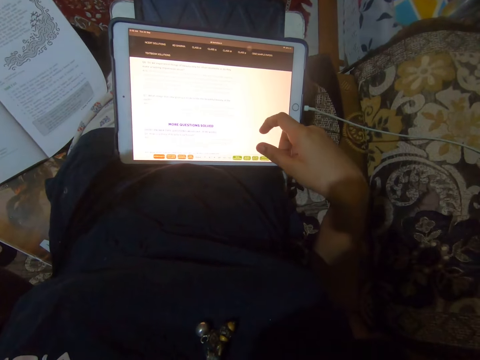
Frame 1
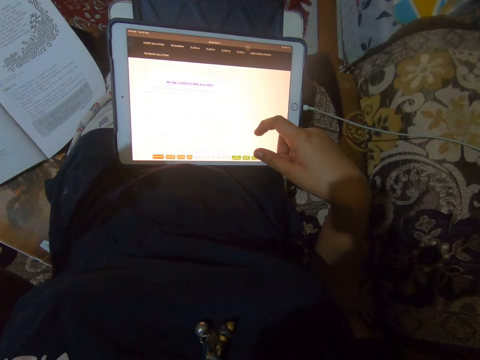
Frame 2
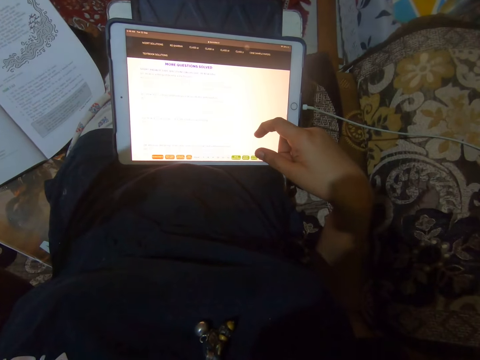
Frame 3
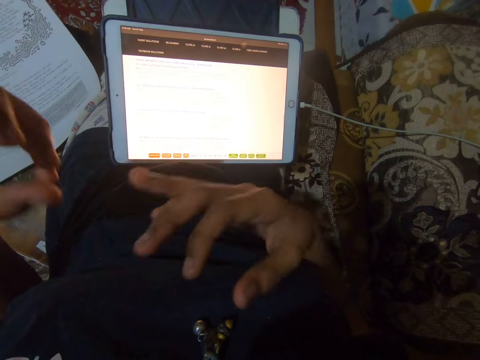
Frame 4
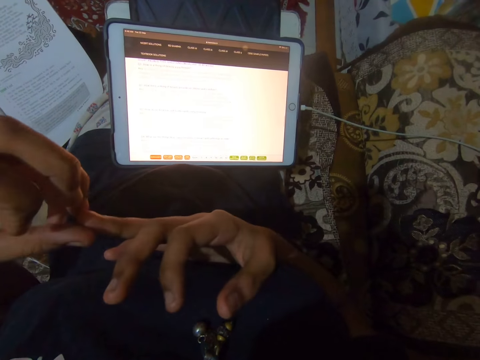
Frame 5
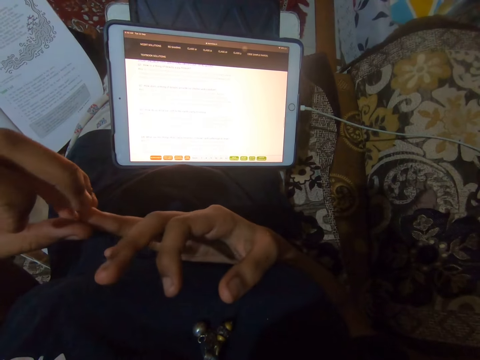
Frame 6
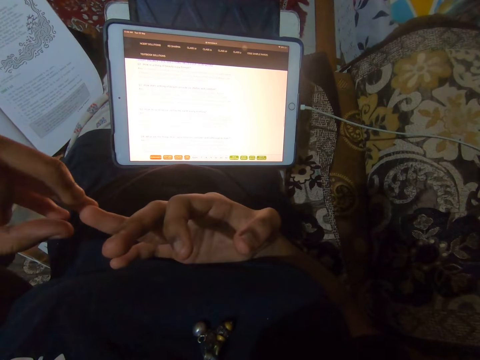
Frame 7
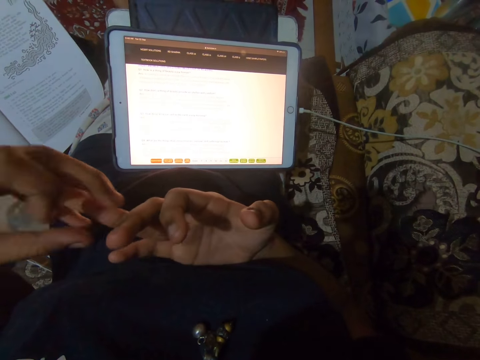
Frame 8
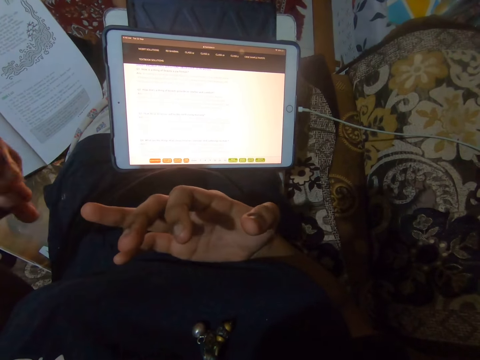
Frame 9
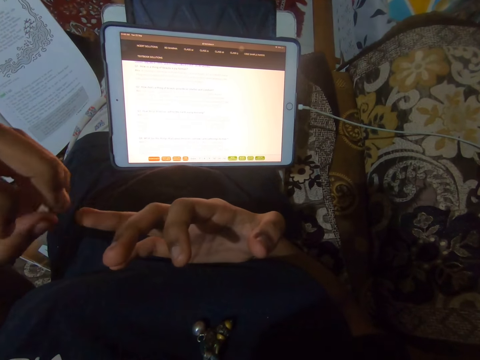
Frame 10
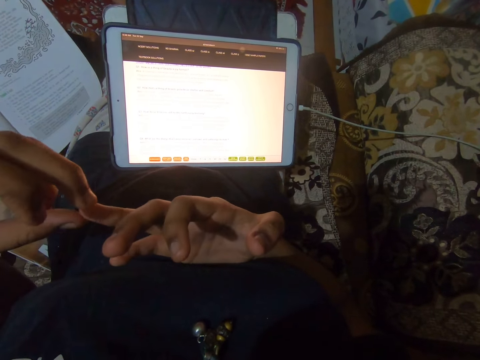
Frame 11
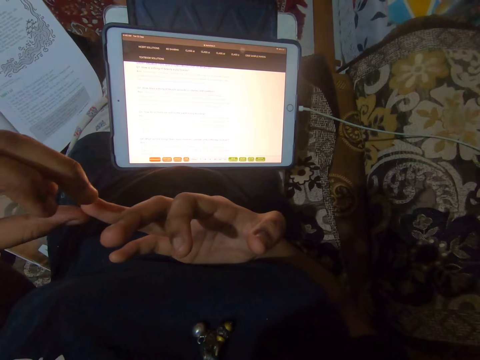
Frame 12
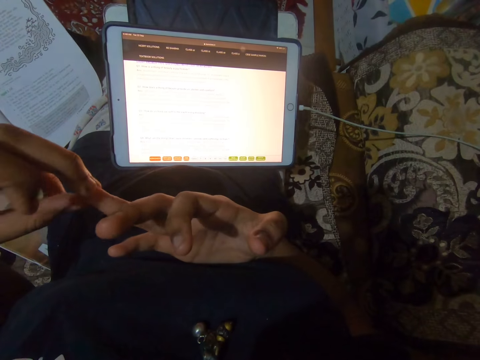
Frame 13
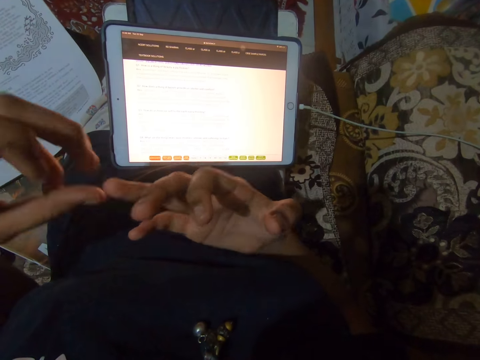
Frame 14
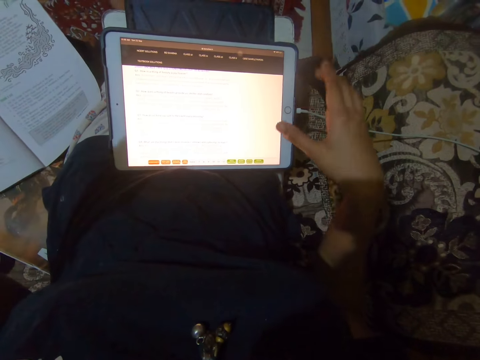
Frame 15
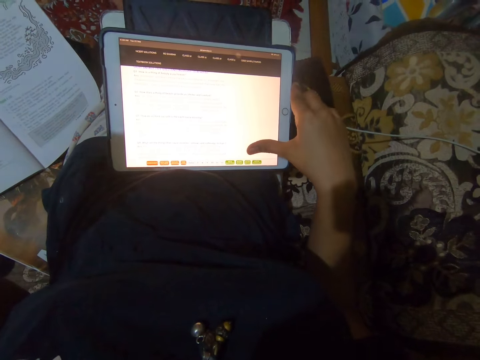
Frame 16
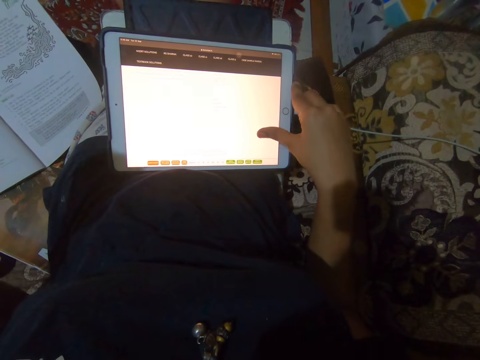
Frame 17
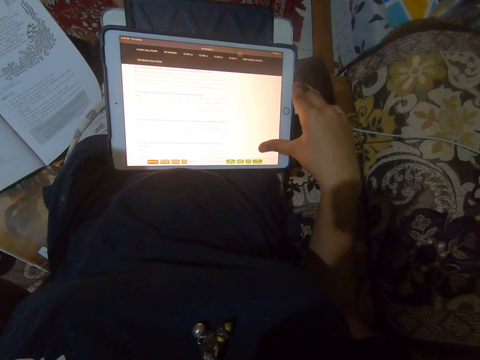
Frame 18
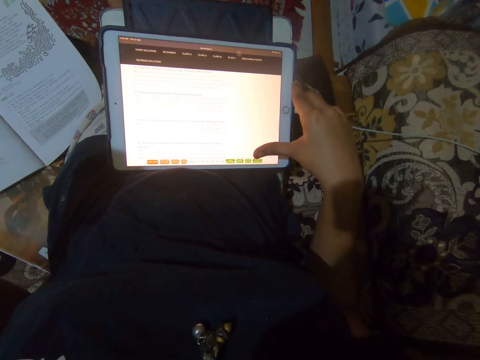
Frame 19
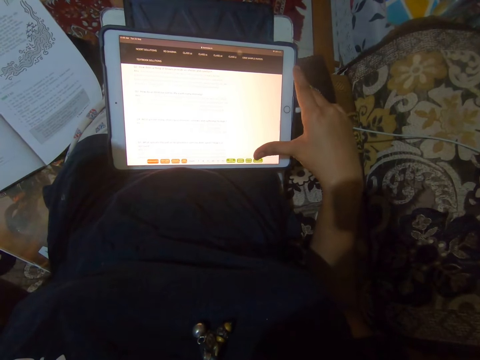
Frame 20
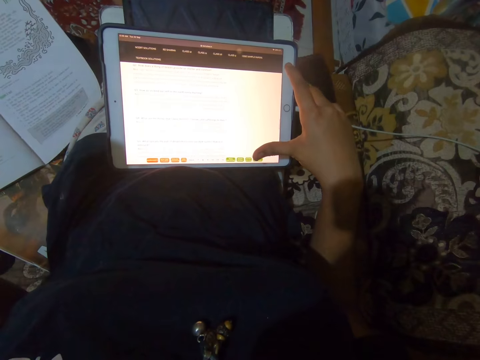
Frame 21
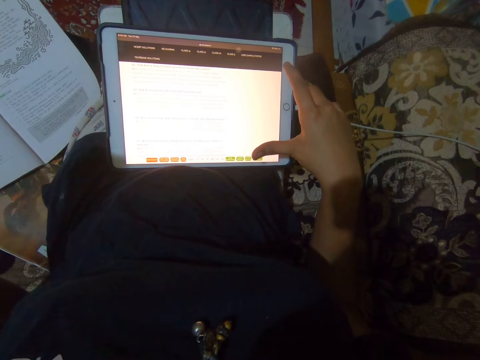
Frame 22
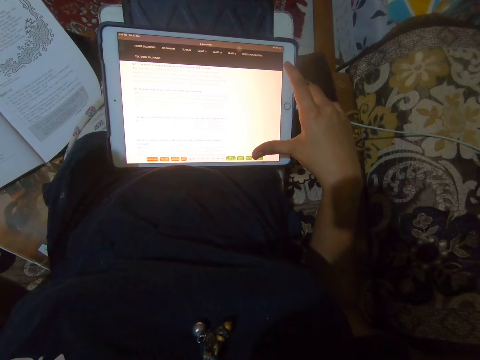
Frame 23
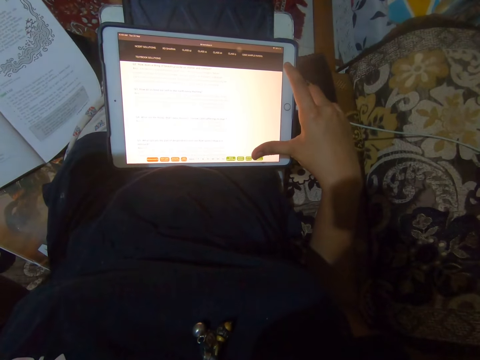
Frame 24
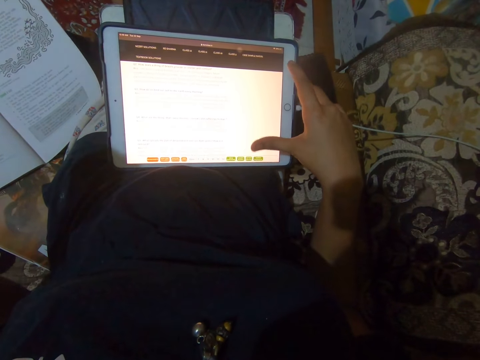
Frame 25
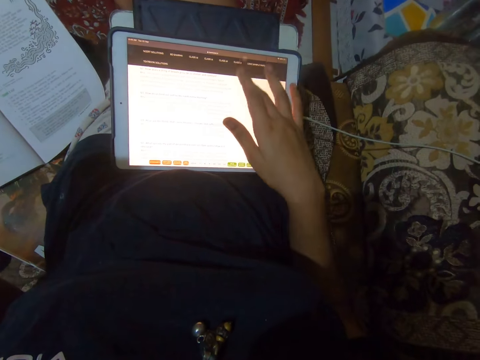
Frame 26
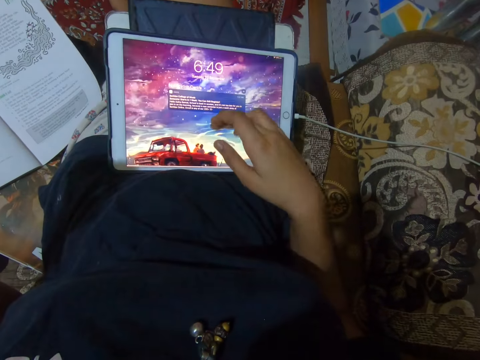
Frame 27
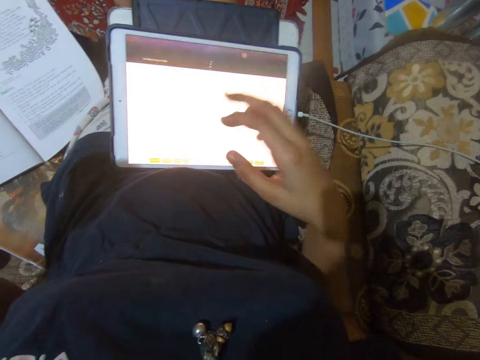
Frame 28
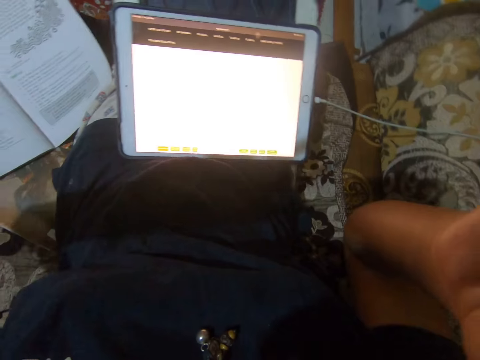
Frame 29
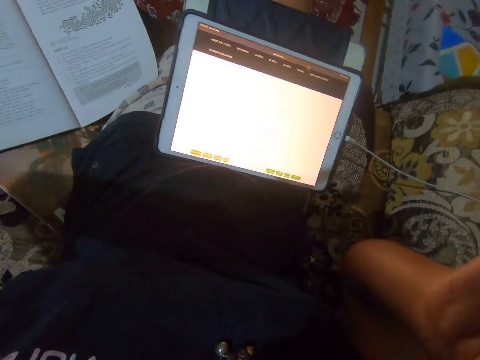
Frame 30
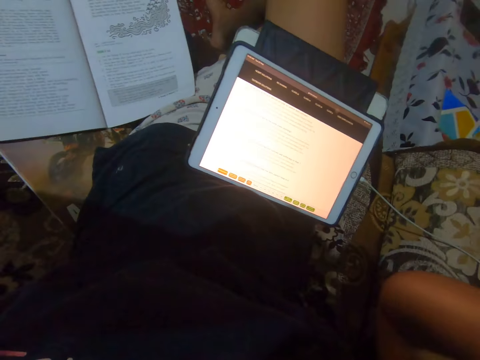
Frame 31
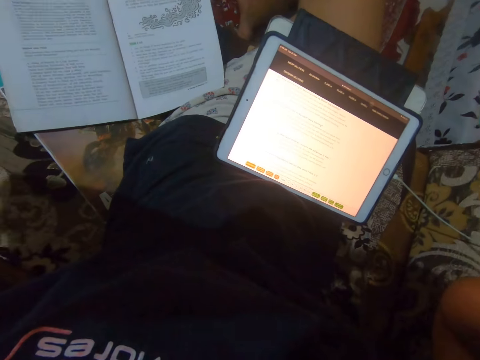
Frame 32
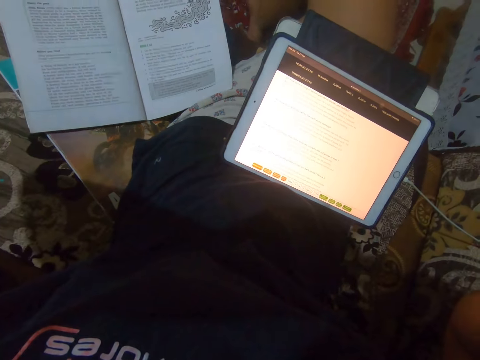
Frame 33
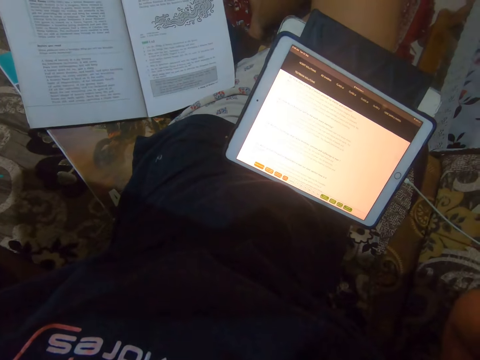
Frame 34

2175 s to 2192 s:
The camera wearer slides through an iPad or tablet screen with her right finger. She picks her right fingernail with her left hand. She touches her fingers. She looks at the tablet. She touches the iPad with her right hand. She scrolls the tablet. She looks at the tablet. She slides through the iPad screen with her right hand. She touches the camera area with her right hand. She fixes the camera.

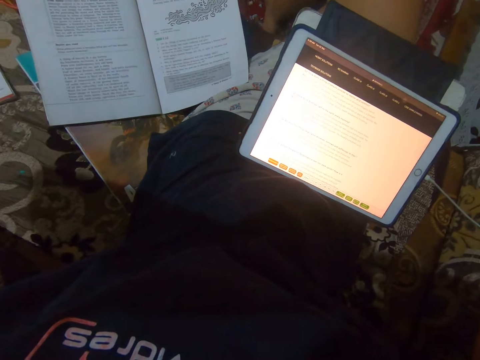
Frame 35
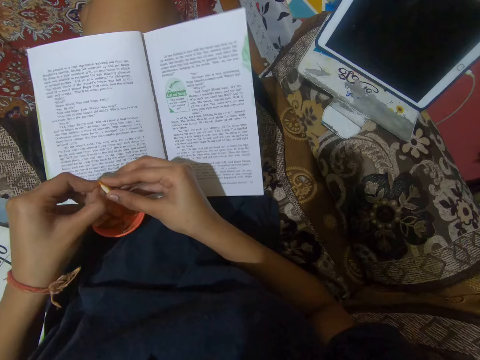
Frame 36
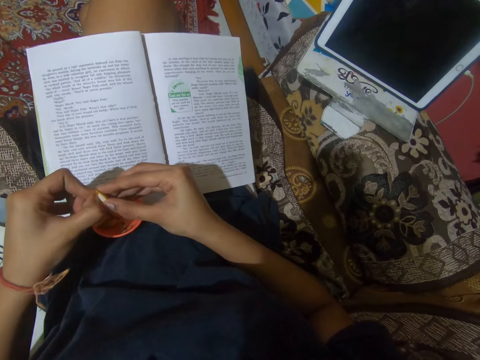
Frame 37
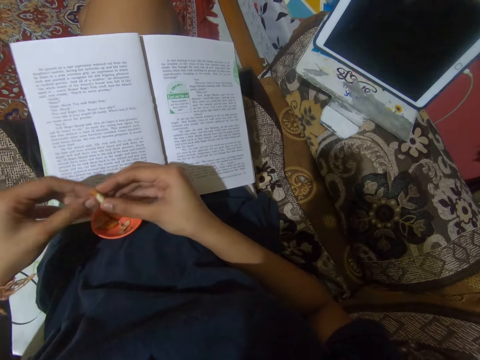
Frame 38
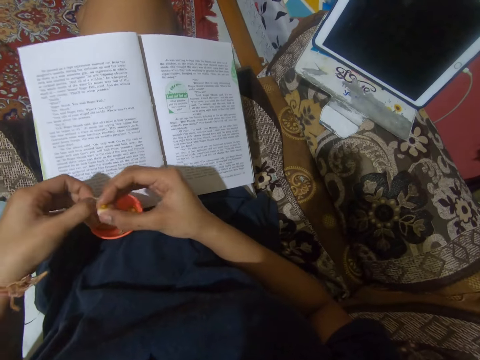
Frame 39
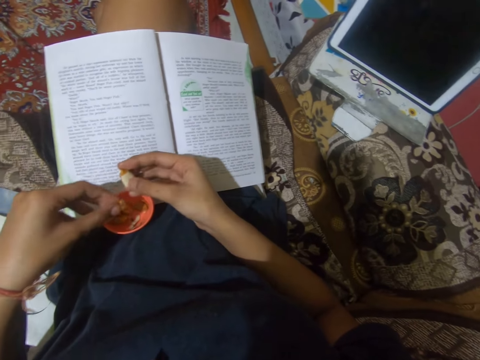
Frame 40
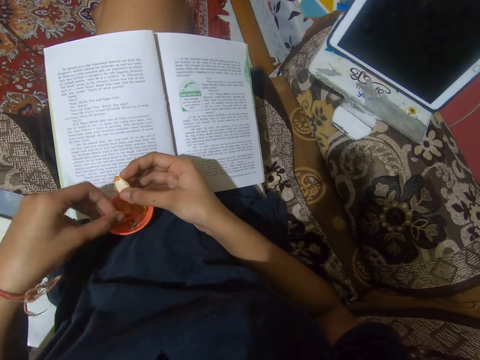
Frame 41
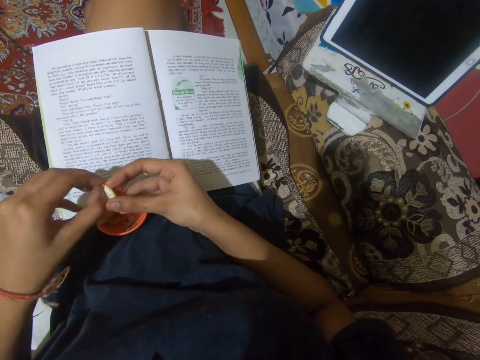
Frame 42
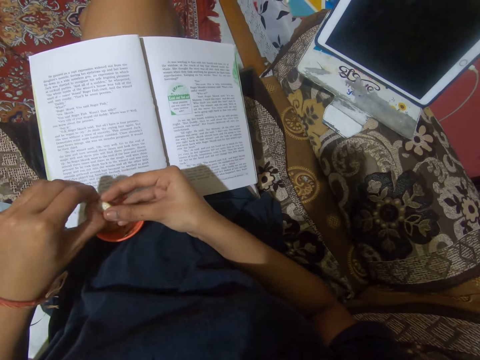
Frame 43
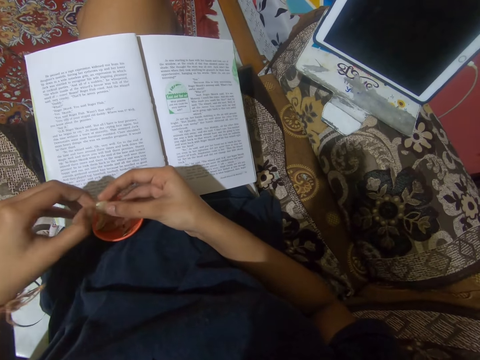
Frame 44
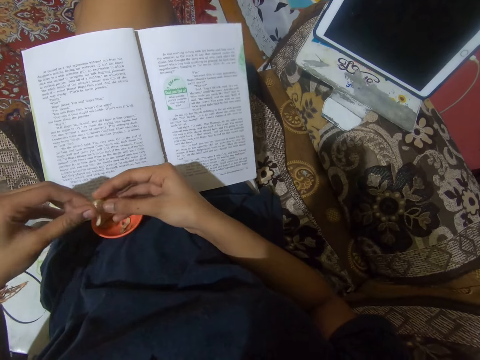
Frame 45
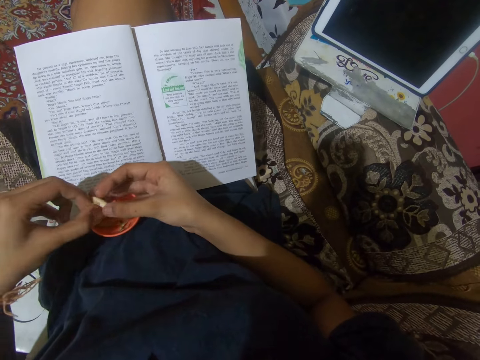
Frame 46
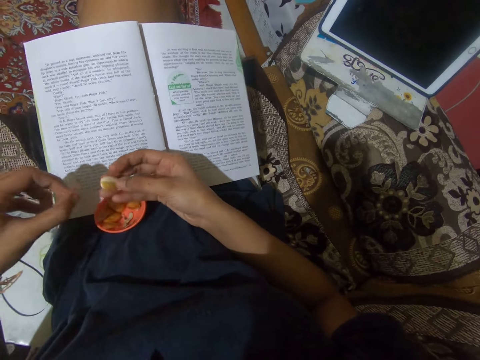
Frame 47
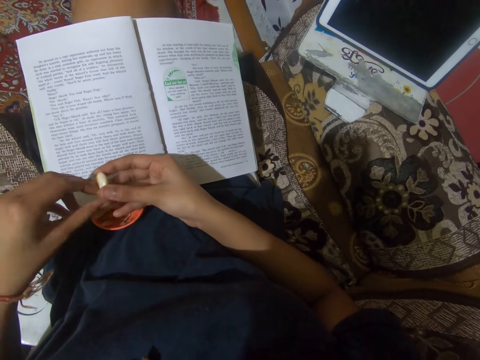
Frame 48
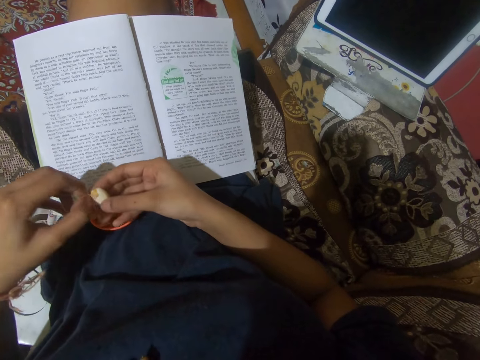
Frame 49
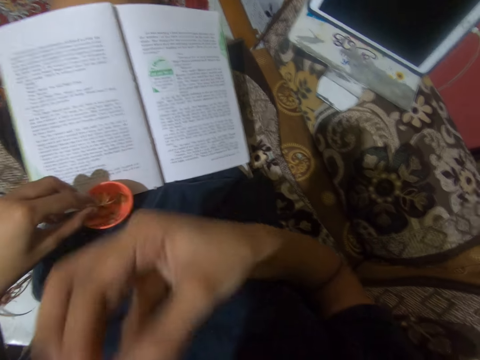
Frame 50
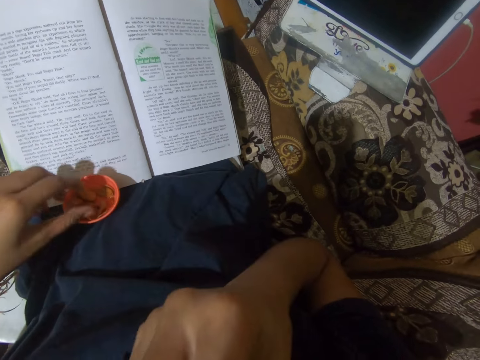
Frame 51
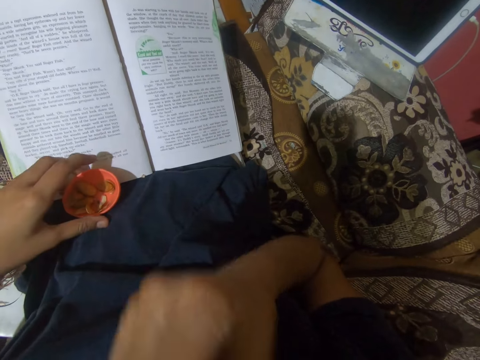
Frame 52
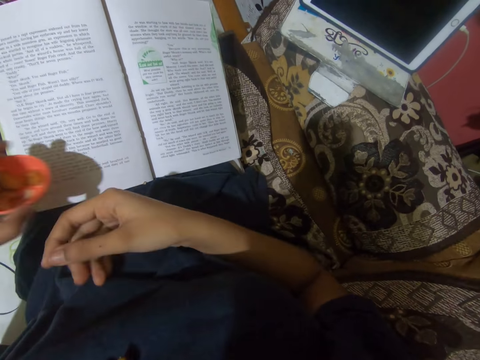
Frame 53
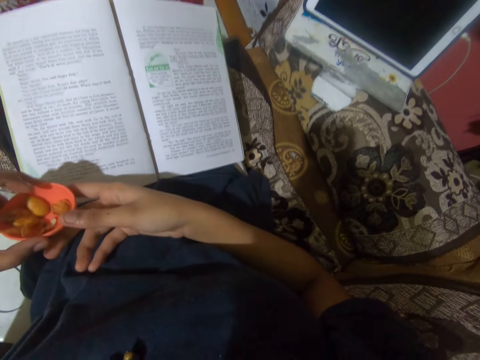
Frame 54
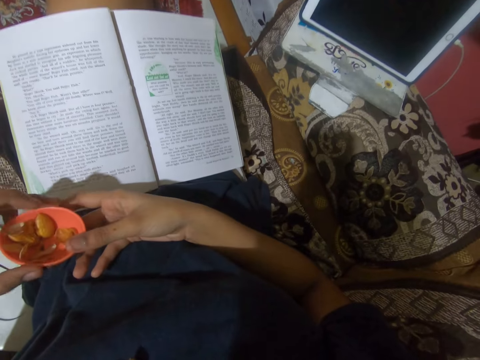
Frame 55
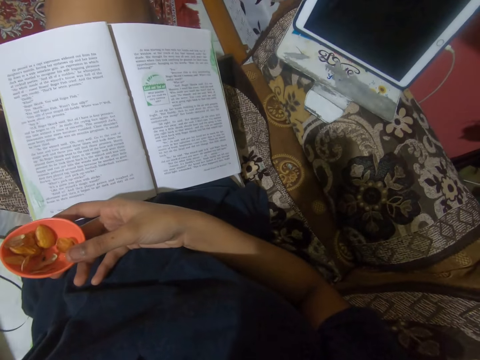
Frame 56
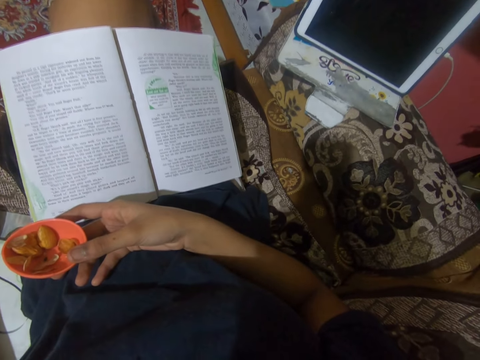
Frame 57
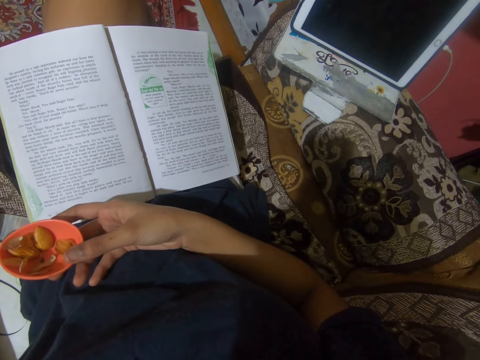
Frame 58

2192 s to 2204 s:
The camera wearer peels an almond seed with both hands. She puts the seed in her mouth. She eats something. She holds a small cup with her left hand. She picks up the cup with her left hand. She holds the cup with her right hand.
